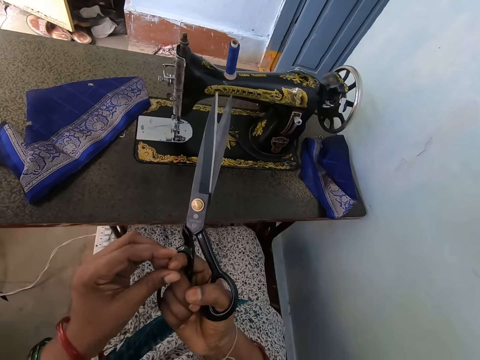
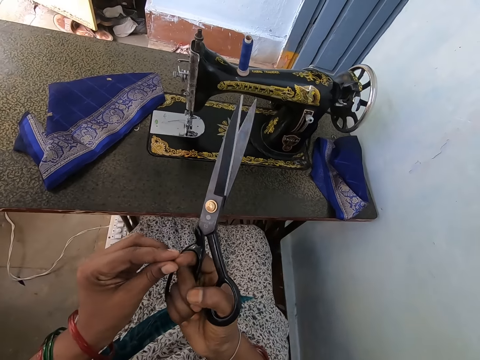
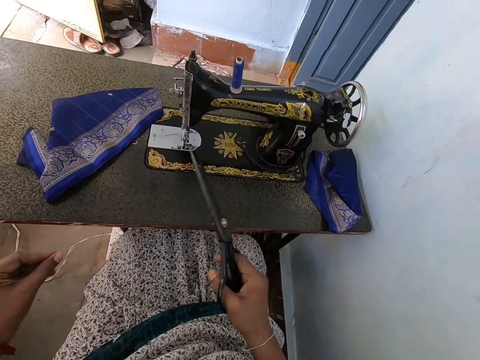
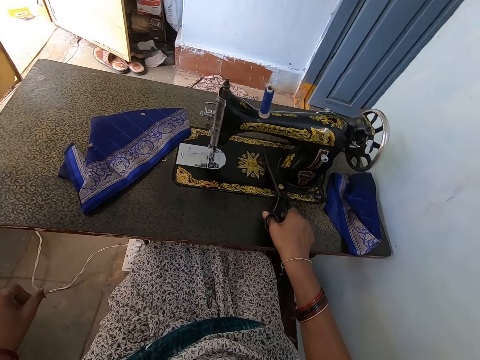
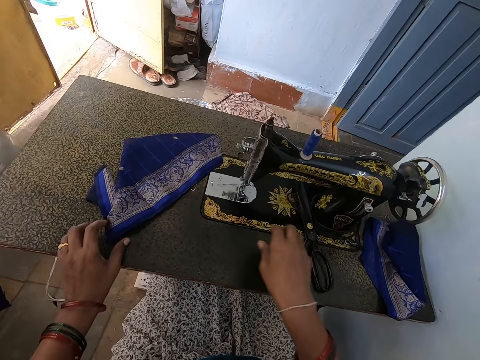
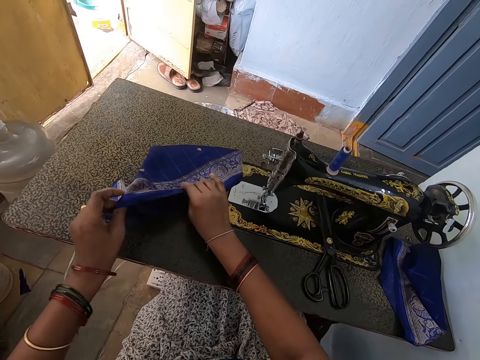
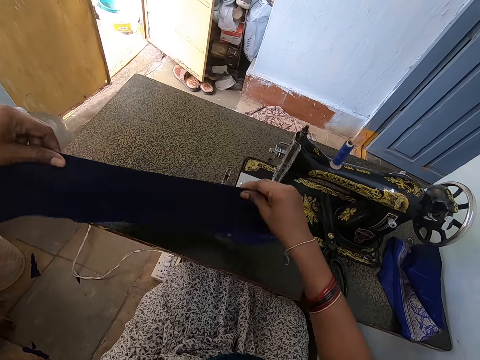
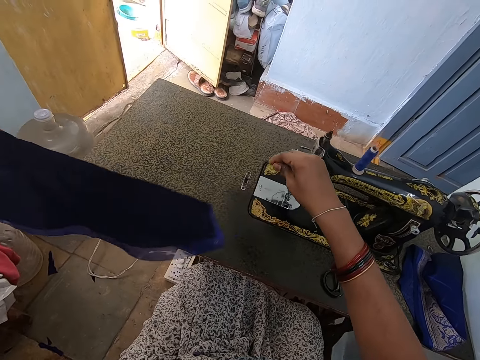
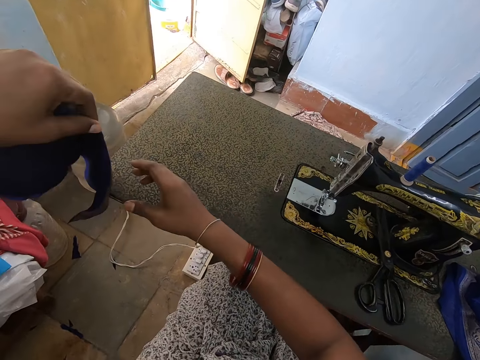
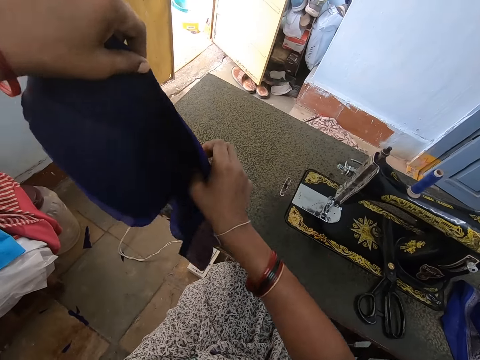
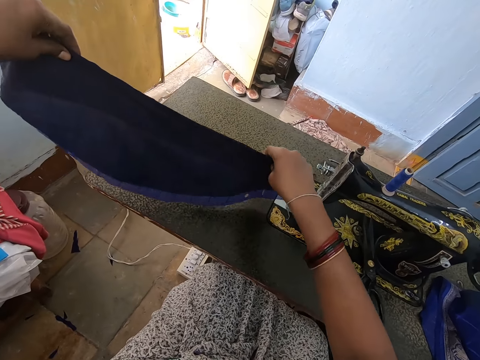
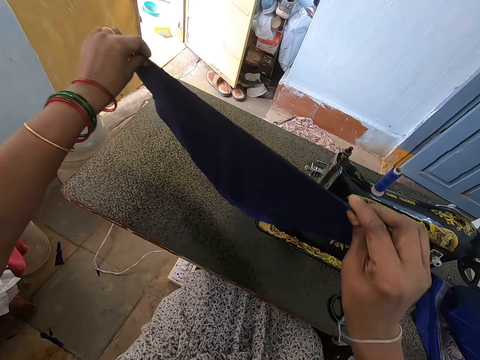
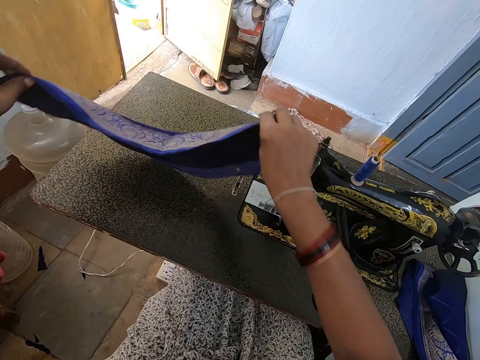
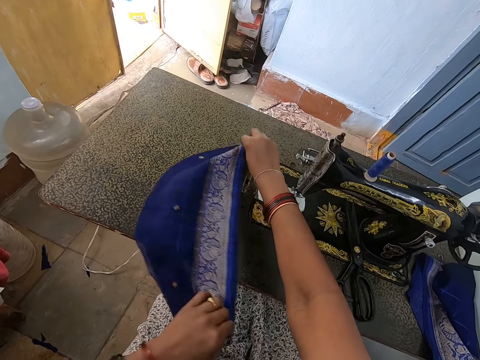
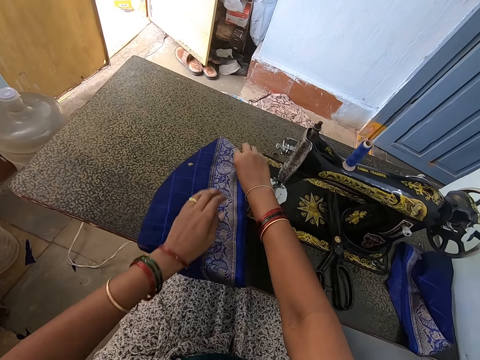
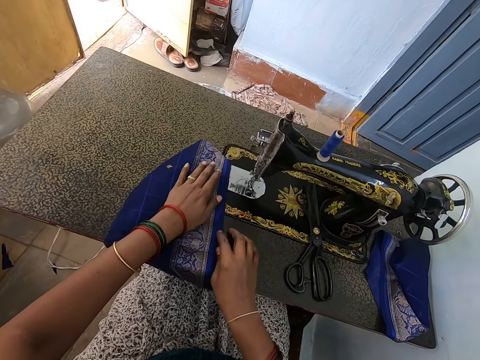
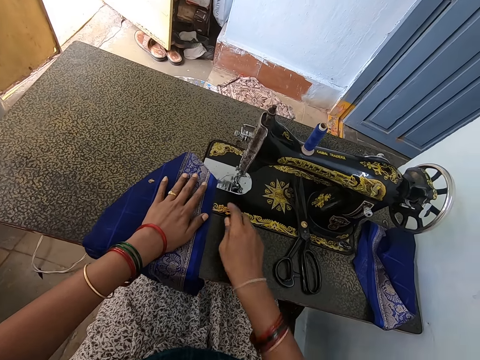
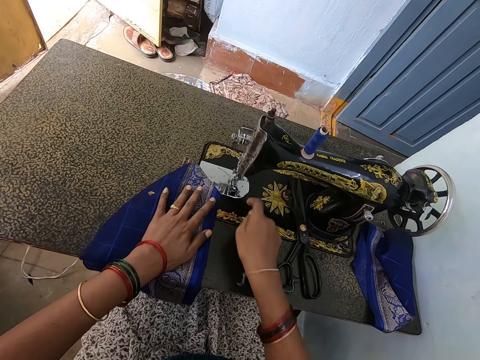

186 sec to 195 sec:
The camera wearer touches the finger. They put the scissors down on the sewing machine. They lift up the piece of cloth. They put the cloth down on the sewing machine.

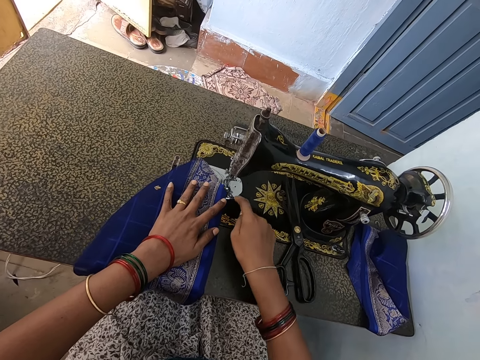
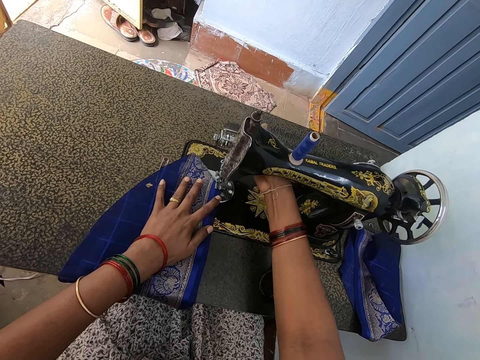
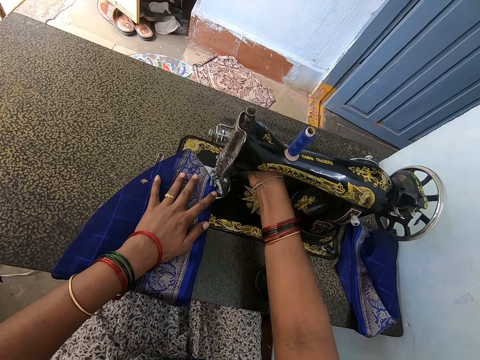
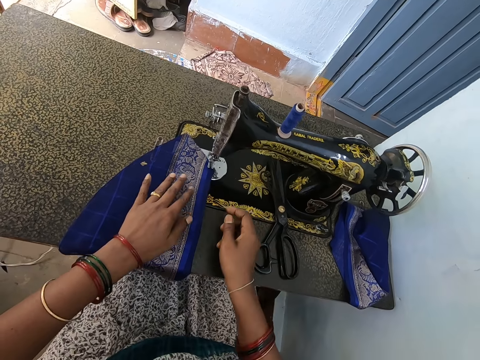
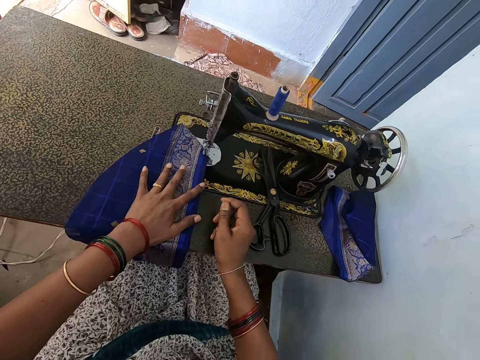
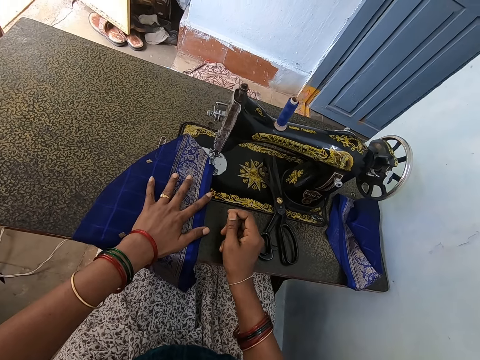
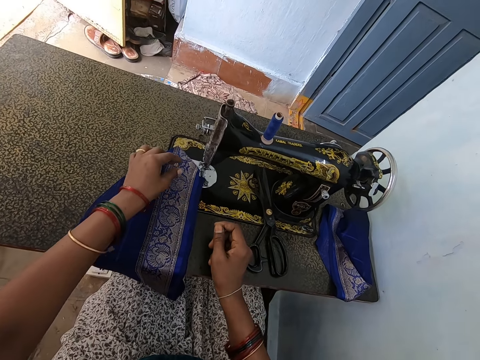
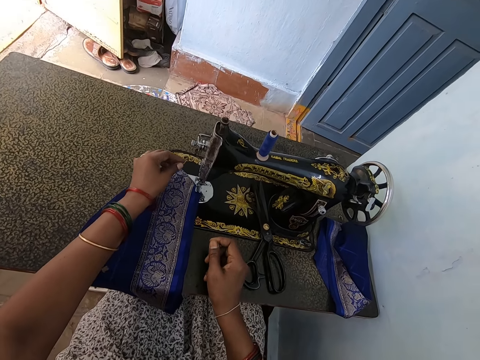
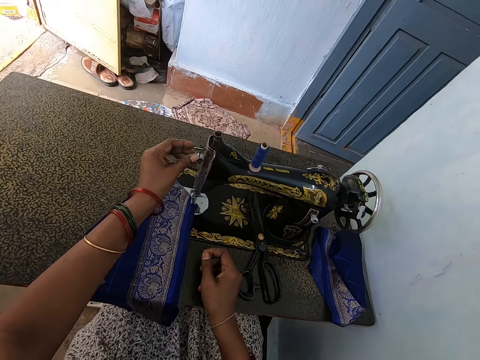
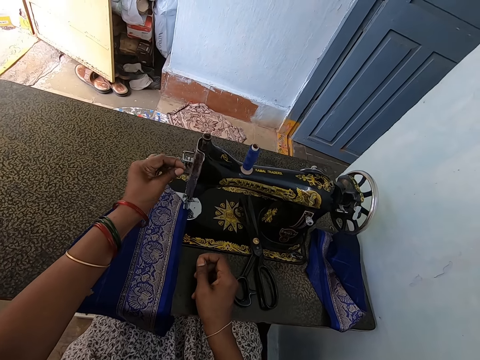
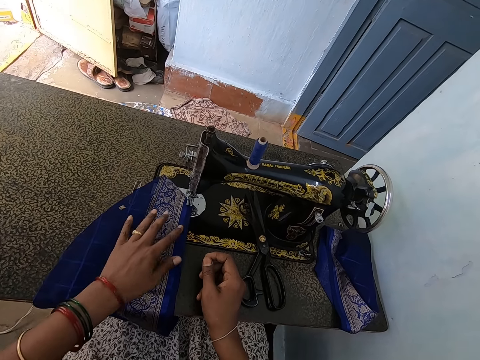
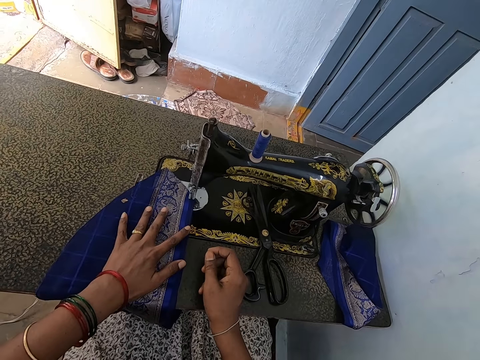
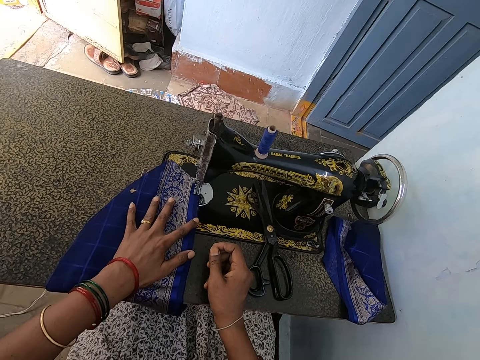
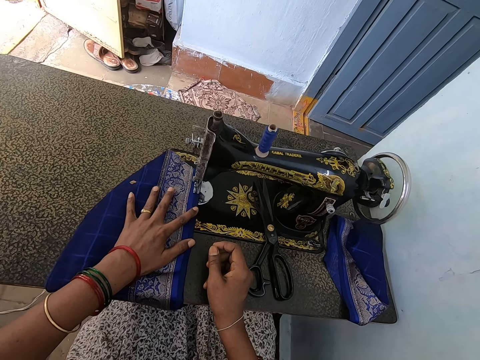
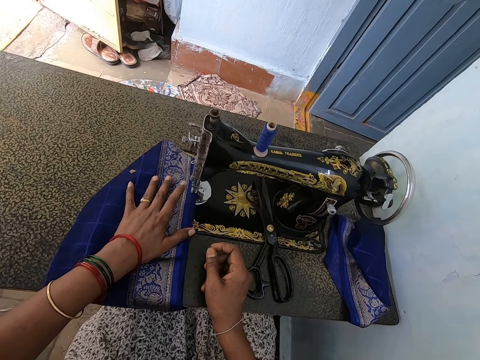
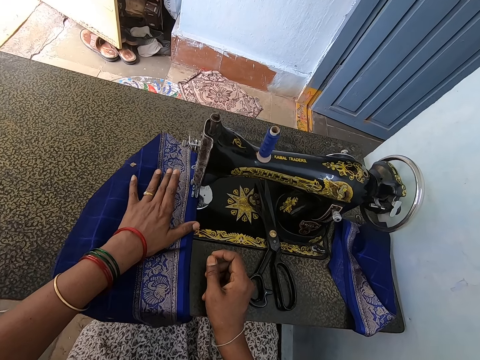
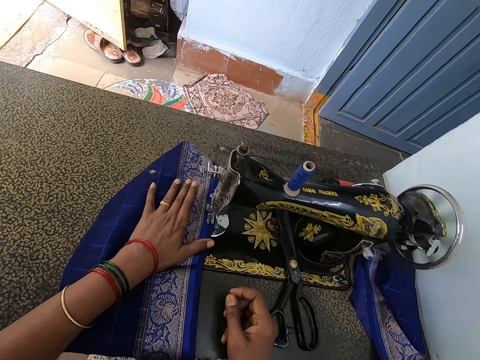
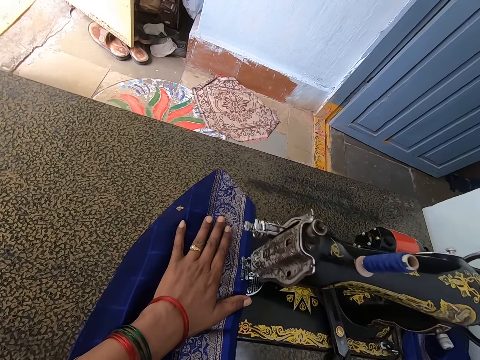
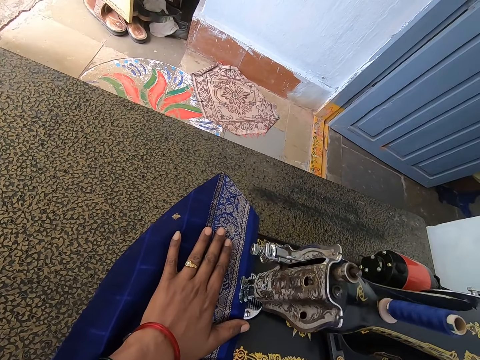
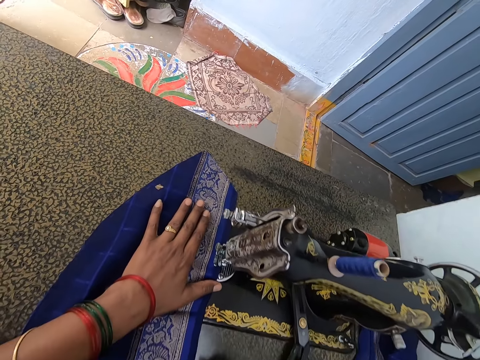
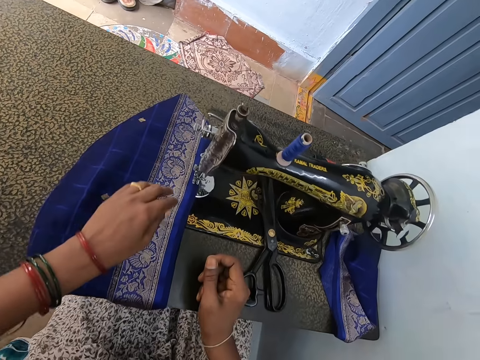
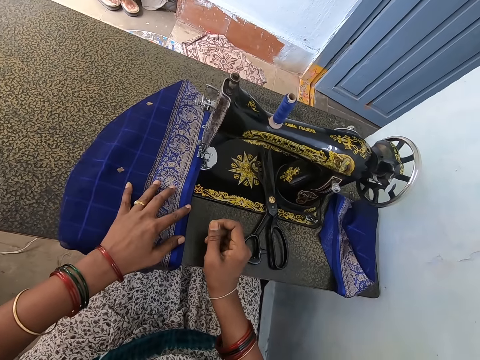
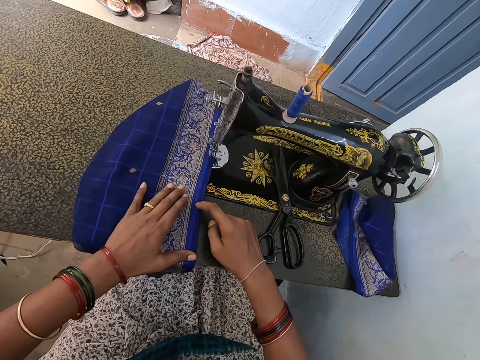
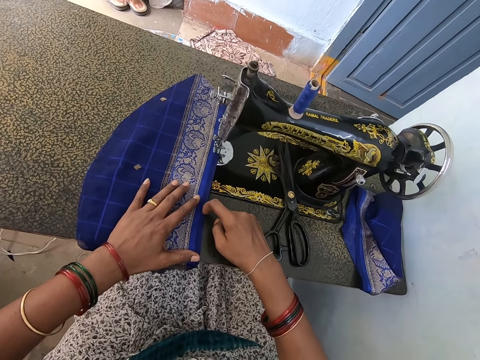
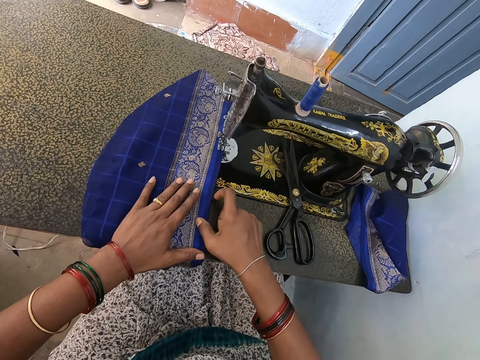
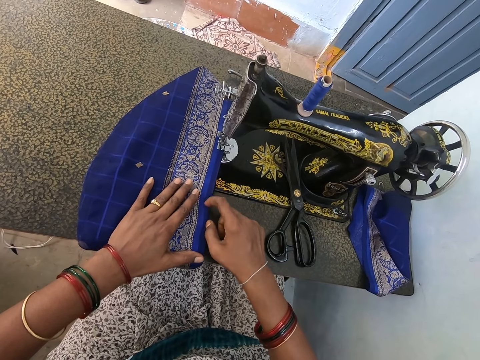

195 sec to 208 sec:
The camera wearer touches the reverse lever part. They operate the sewing machine. They touch the sewing machine. They sew the piece of cloth. They adjust the cloth.

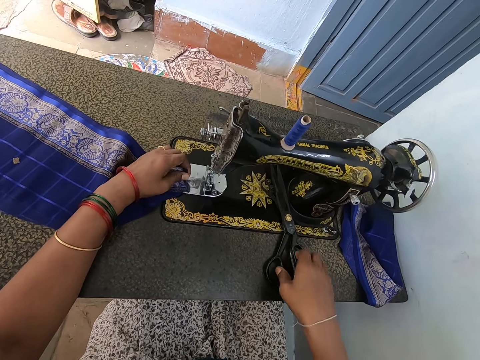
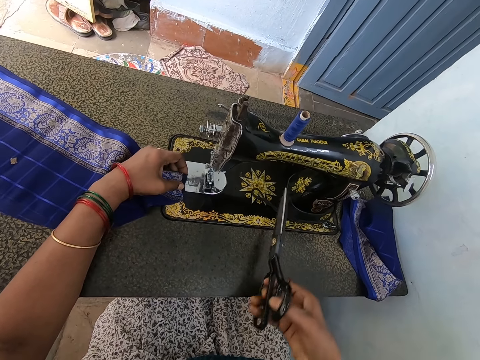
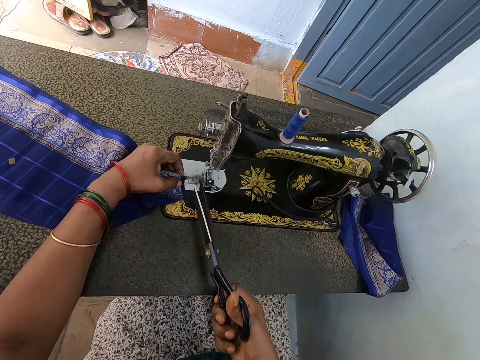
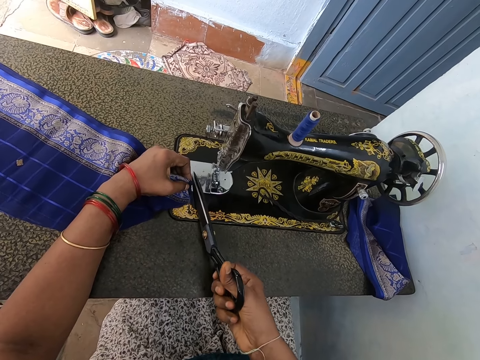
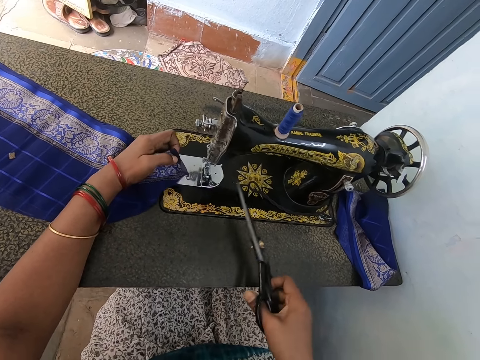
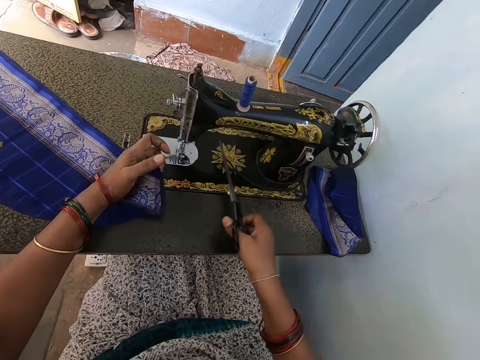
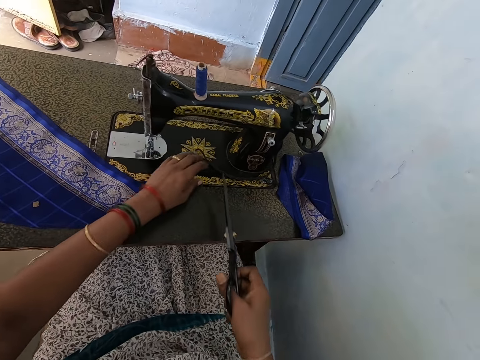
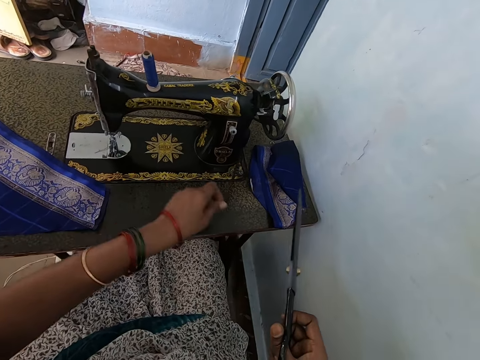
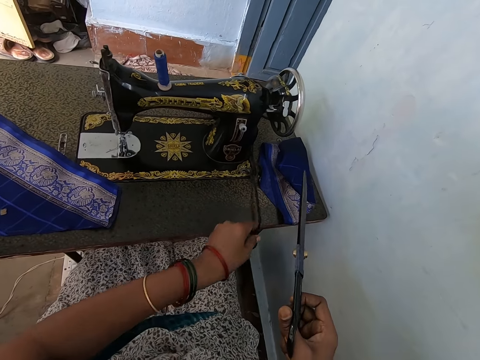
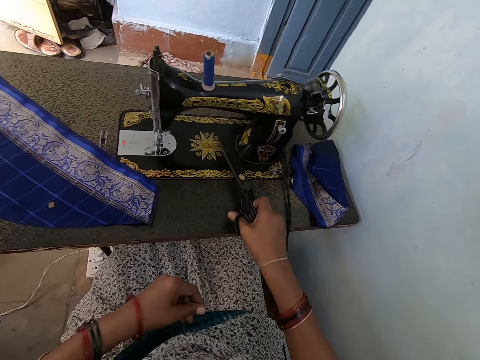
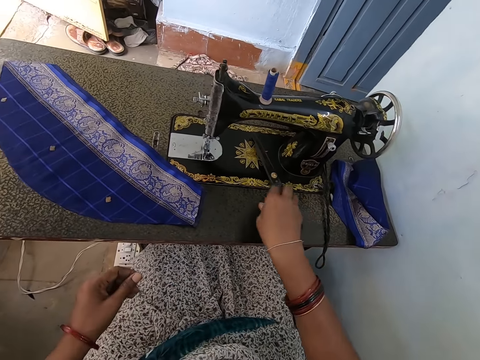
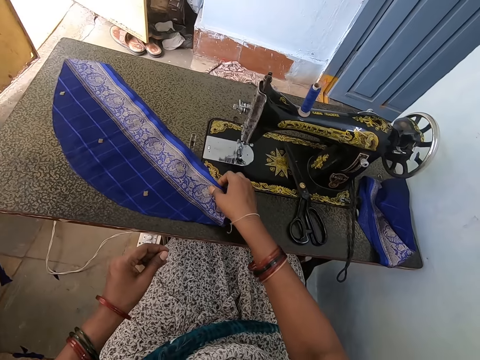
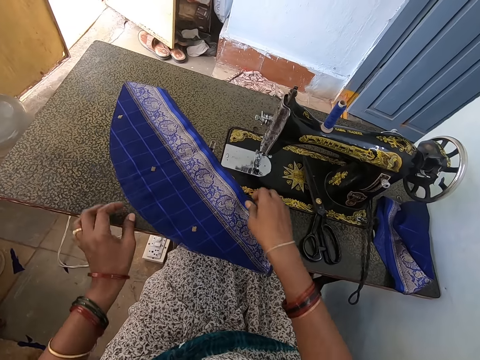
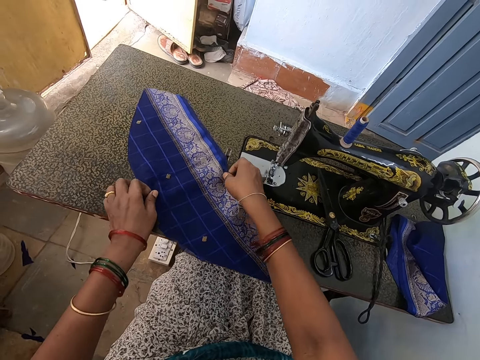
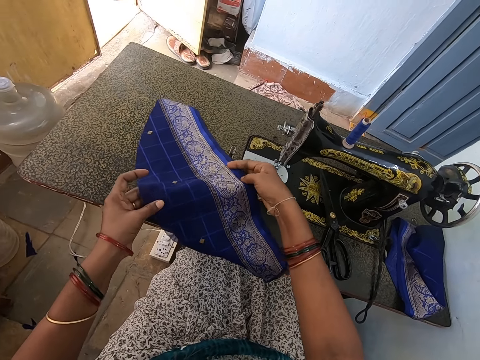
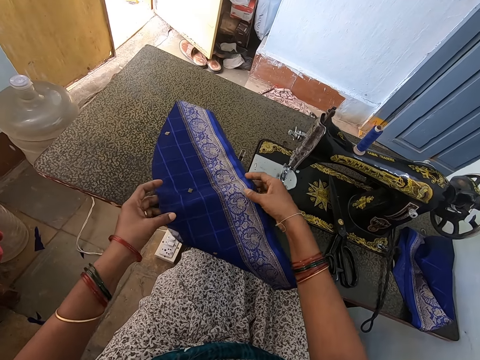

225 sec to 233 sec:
The camera wearer grabs the scissors. They cut the thread. They put the scissors down on the machine. They grab the cloth. They touch the piece of cloth.
